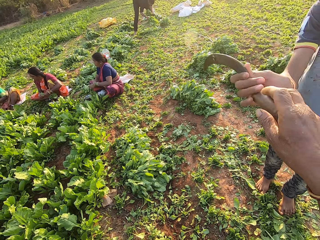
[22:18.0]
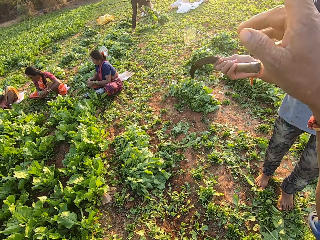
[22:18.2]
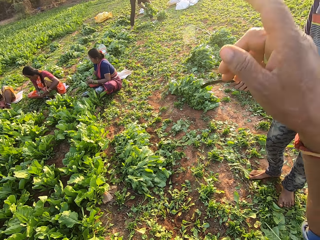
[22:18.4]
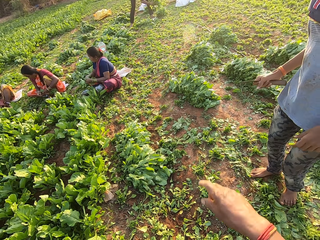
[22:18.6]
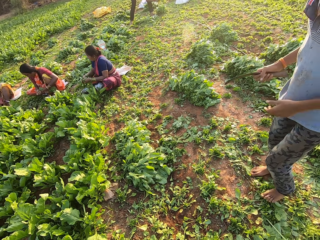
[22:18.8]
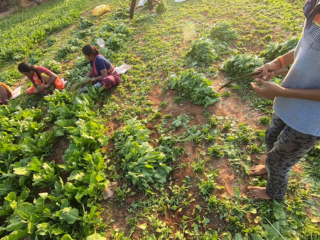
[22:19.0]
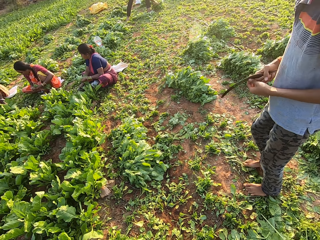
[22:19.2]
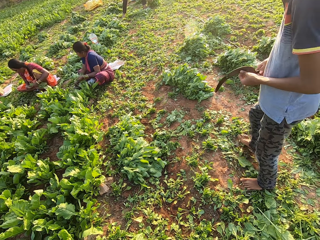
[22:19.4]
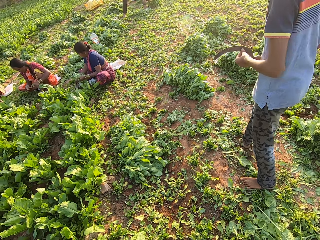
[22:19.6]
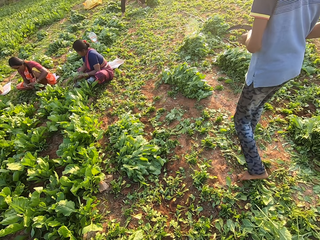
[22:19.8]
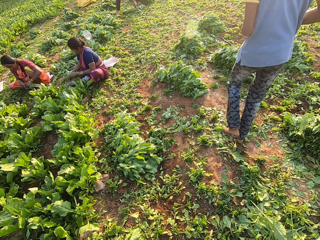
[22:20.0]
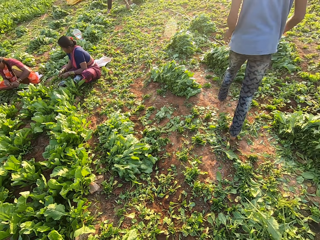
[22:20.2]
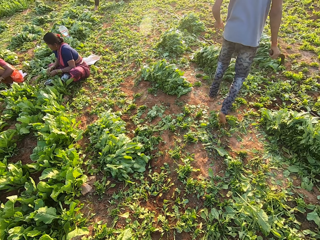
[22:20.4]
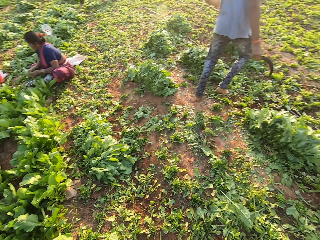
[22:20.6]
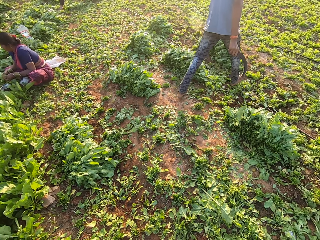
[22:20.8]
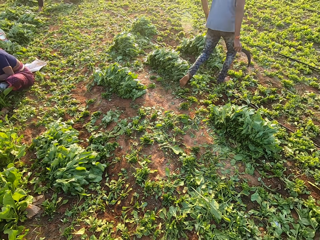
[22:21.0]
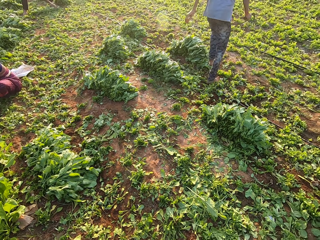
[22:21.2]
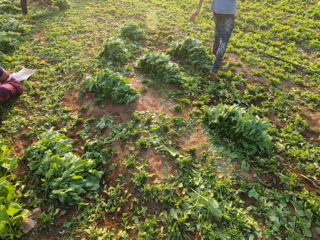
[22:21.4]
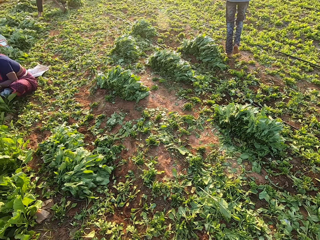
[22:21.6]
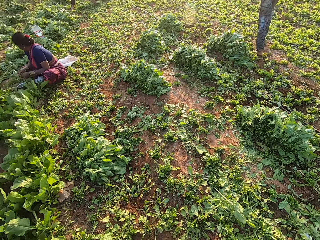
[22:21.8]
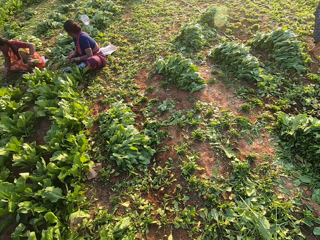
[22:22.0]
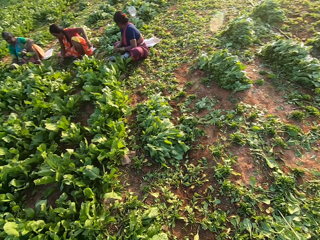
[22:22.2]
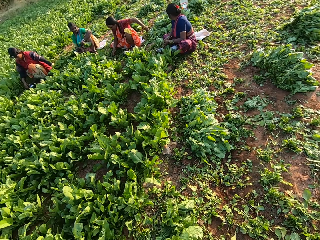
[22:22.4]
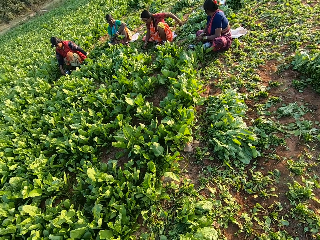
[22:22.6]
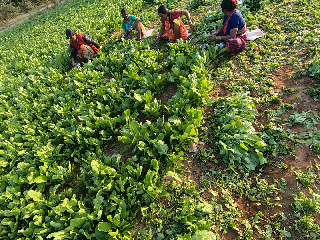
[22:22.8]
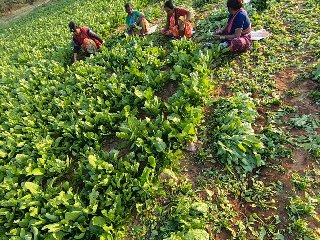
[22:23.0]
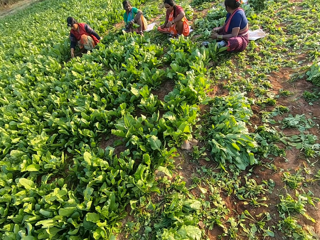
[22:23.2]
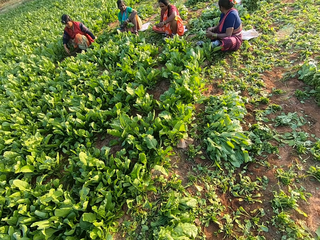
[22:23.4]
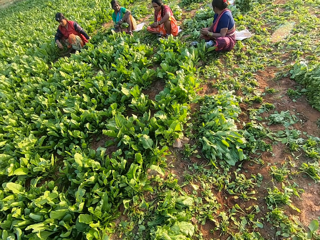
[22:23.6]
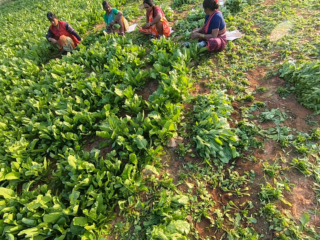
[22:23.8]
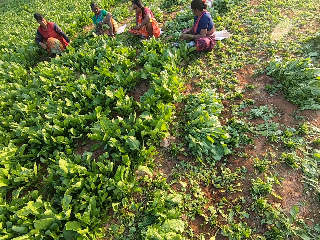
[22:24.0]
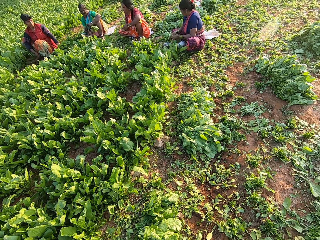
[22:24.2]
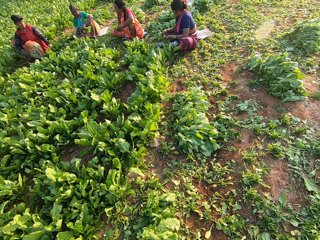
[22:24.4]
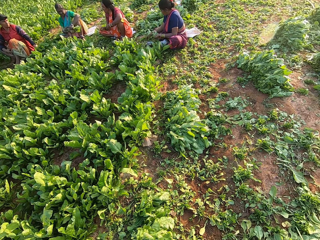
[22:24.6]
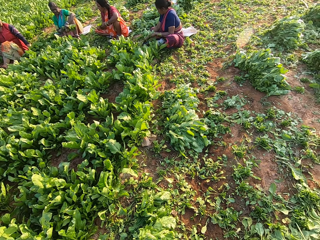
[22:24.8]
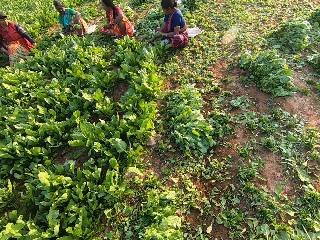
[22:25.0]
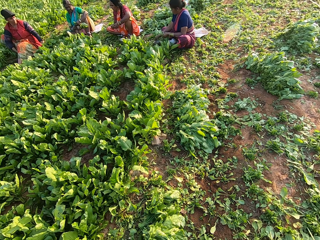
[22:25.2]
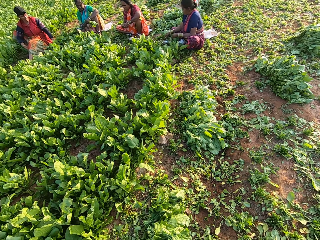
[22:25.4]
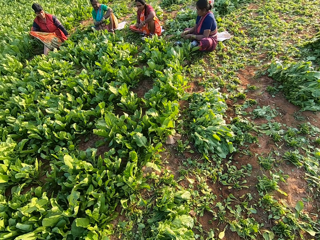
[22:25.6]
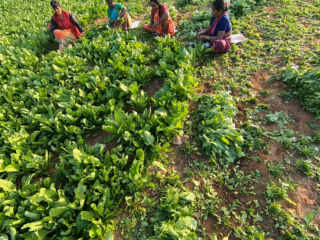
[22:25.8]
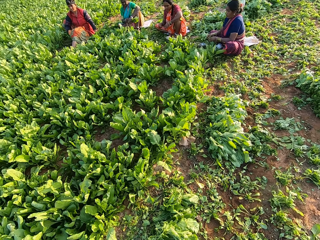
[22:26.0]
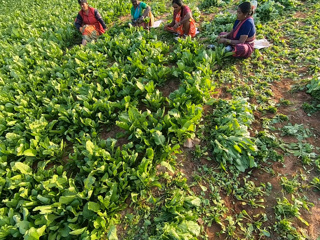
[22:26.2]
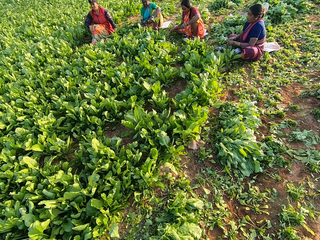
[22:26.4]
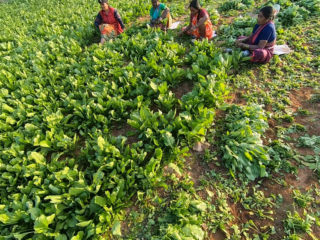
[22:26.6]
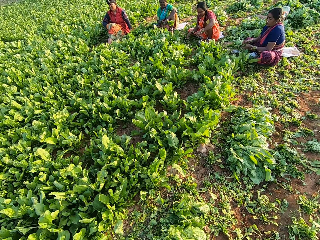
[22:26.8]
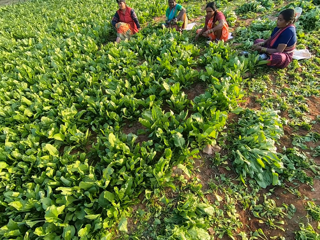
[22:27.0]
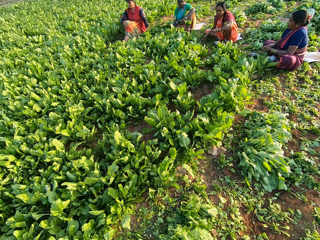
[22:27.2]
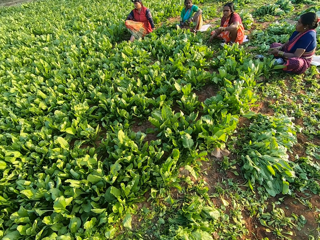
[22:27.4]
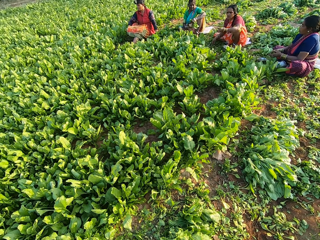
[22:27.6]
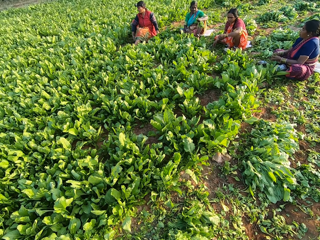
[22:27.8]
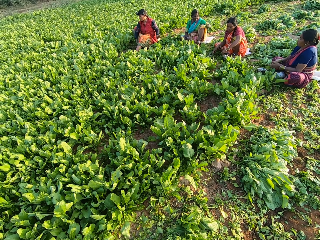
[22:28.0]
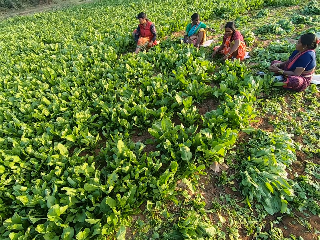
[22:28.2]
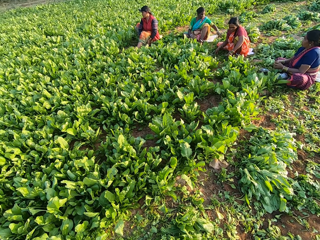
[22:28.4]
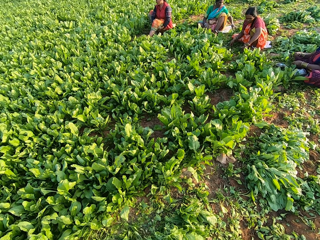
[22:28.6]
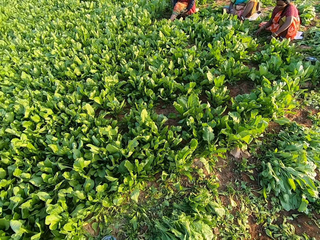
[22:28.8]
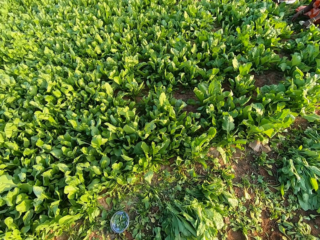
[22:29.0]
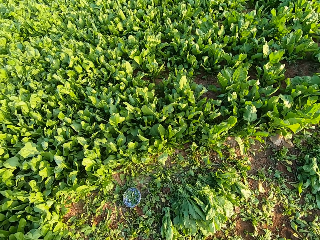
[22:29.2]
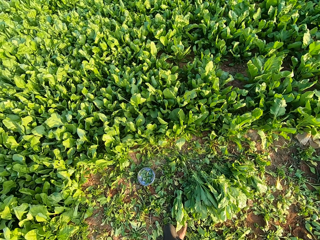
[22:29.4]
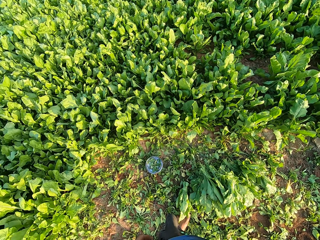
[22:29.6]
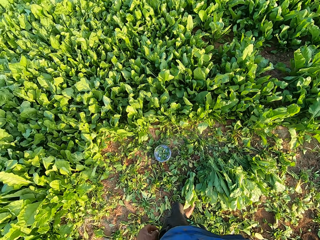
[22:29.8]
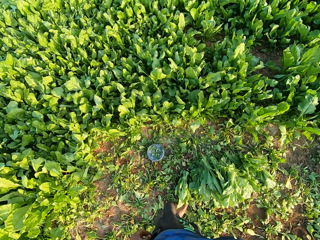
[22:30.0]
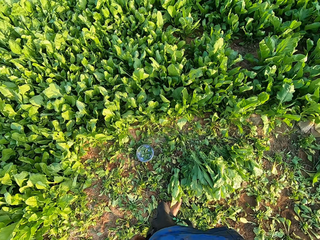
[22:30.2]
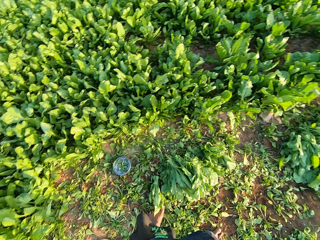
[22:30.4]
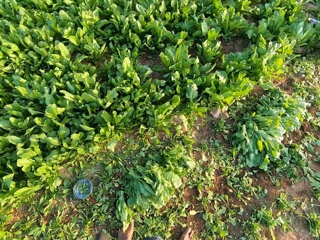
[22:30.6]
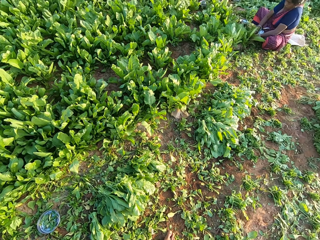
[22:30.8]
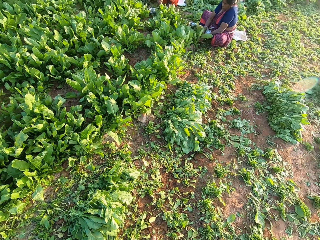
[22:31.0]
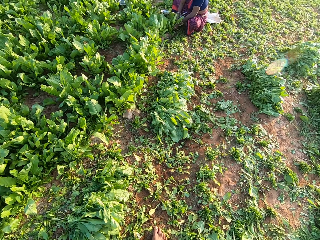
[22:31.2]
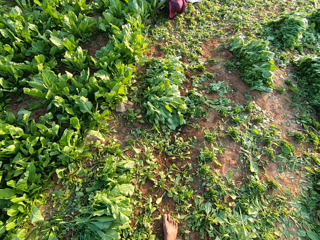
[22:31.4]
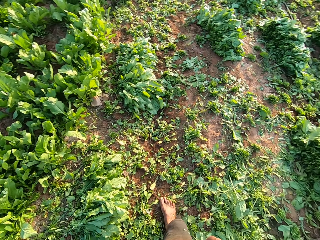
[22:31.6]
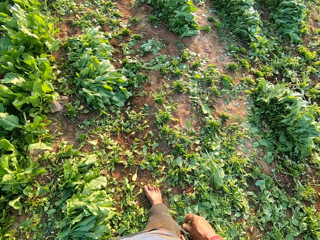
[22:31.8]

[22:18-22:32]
The camera wearer points with his right hand. A man talks to the camera wearer. The camera wearer talks. A woman ties spinaches with a rubber band in her right hand. A second woman ties spinaches with a rubber band in her right hand. A third woman ties spinaches with a rubber band in her right hand. A fourth woman cuts spinaches with a hand sickle in her right hand. The camera wearer looks at the women seated down. He talks. He converses with the first woman. The third woman drops the spinaches on the ground with her left hand. The camera wearer looks down.

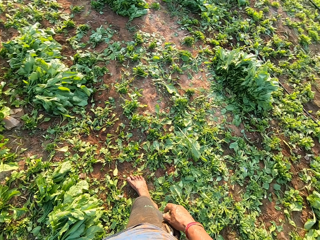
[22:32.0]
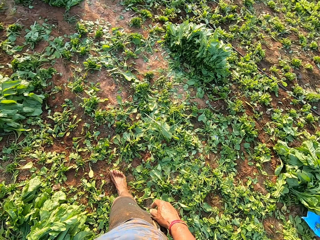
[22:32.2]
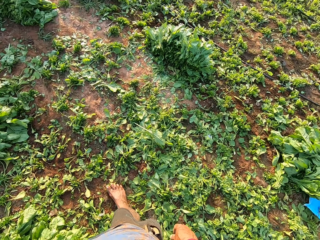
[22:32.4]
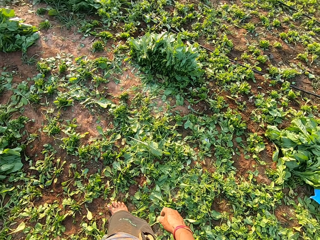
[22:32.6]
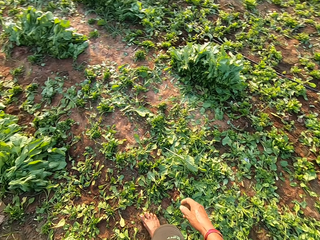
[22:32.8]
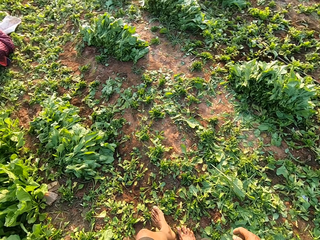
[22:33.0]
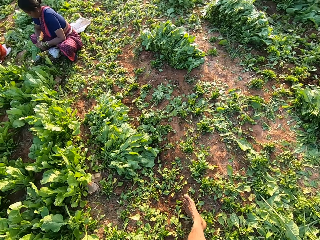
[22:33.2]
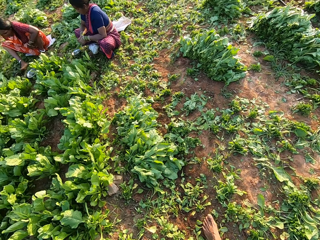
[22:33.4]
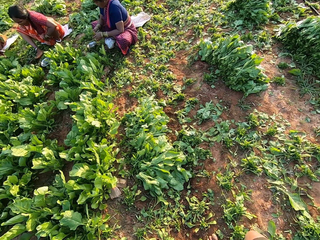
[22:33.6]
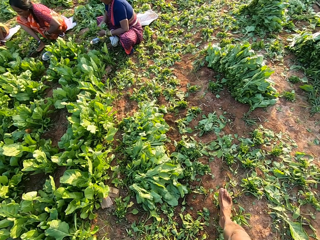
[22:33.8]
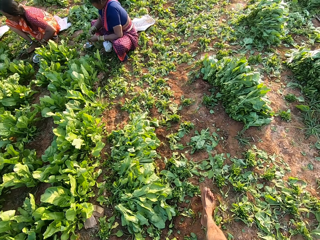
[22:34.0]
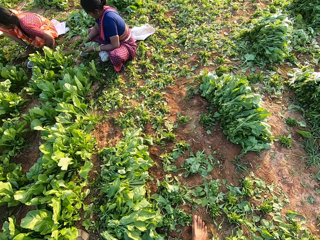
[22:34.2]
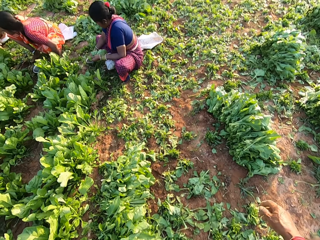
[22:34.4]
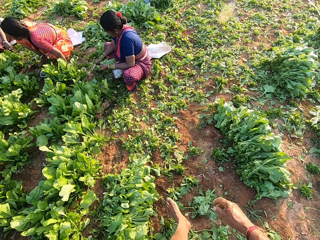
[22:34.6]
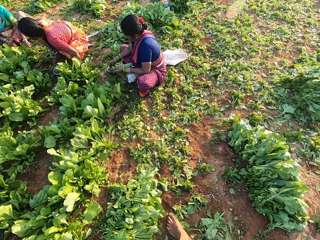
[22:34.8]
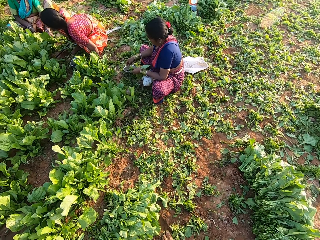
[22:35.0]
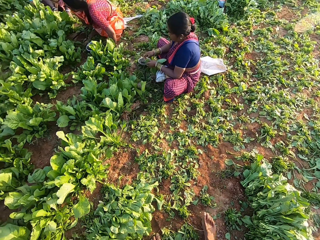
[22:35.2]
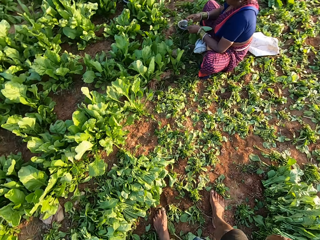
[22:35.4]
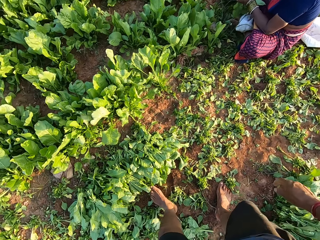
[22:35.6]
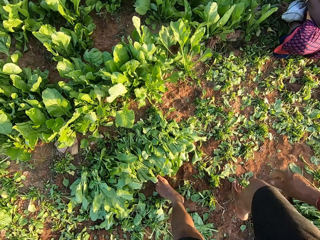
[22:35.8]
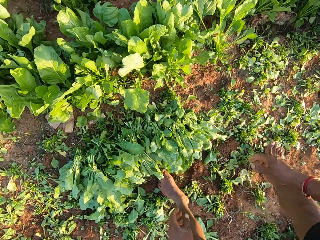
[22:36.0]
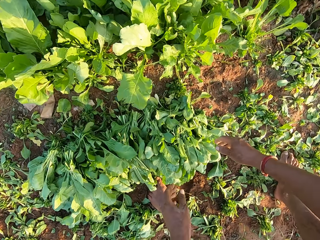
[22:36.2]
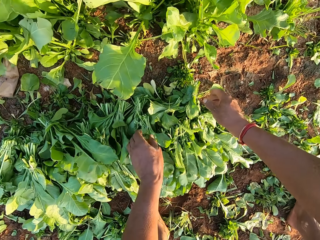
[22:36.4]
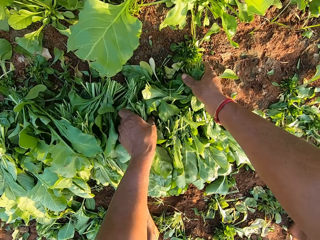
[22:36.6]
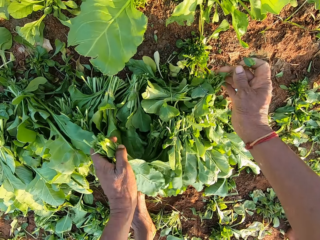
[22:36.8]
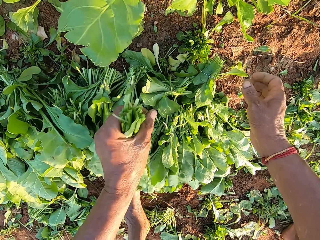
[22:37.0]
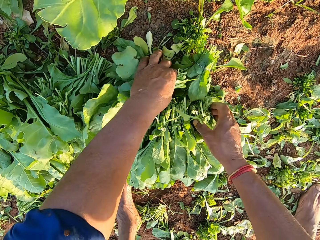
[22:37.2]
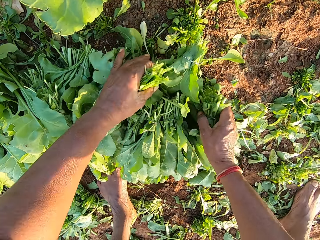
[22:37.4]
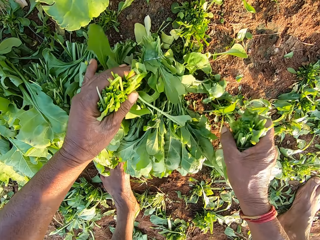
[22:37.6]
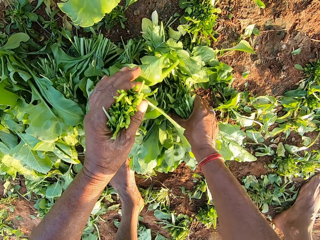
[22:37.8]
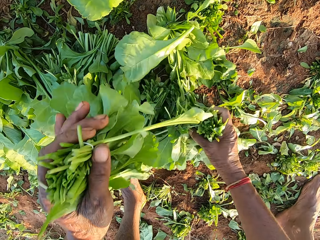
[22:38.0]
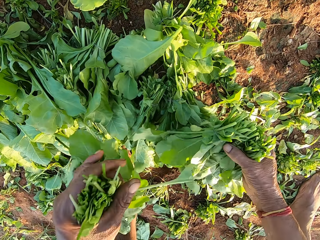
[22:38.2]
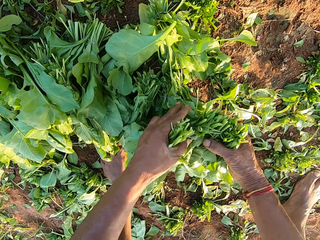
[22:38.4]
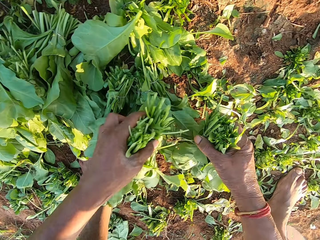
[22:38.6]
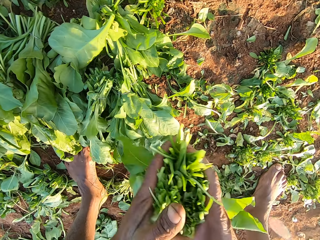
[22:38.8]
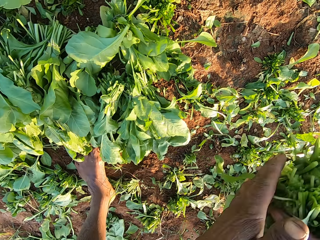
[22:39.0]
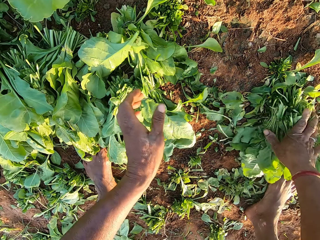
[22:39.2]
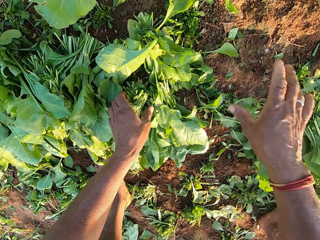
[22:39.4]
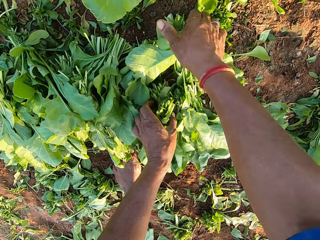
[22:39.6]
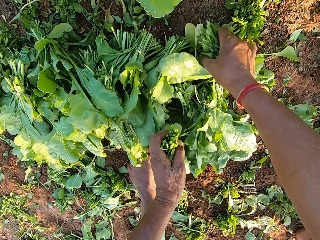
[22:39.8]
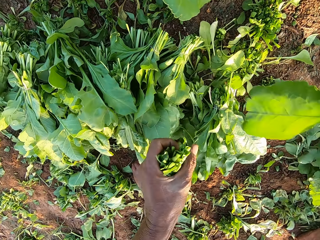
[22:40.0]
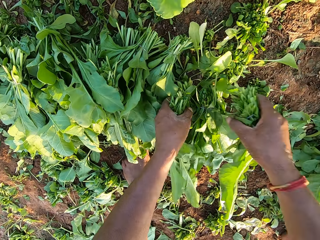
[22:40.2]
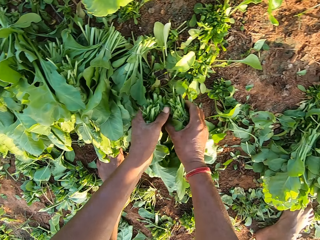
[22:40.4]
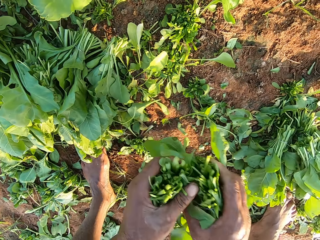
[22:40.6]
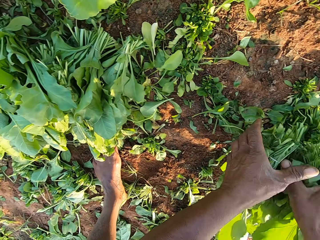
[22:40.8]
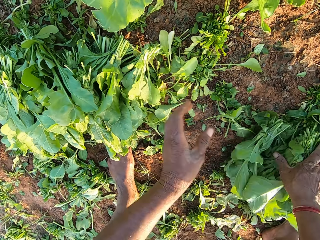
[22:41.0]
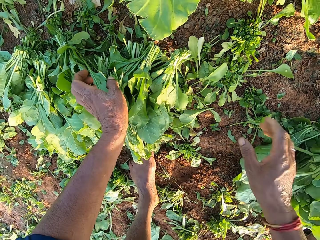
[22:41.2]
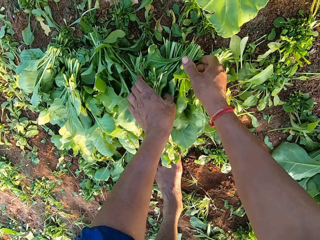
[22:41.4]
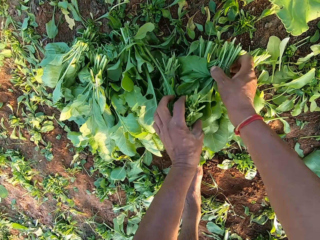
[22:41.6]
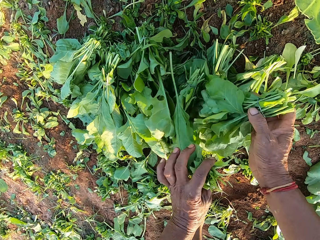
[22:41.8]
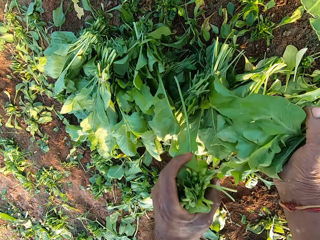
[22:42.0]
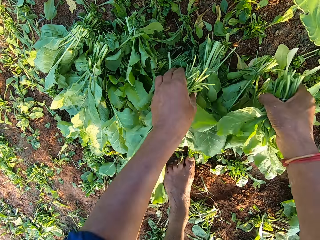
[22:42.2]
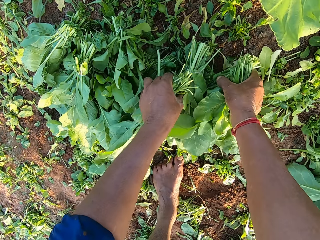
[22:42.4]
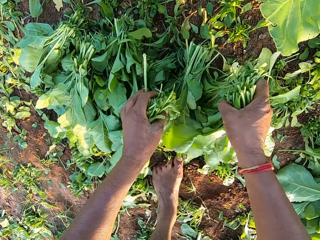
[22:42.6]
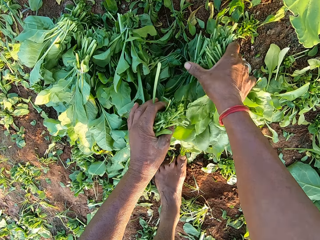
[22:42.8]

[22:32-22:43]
The camera wearer turns around, walks, and bends down. They pack spinaches from the ground with both hands. They count the bunch of collard greens. They talk. They pass the spinaches from his left hand to his right hand. They drop the spinaches on the ground with her right hand. They pack spinaches from the ground with both hands. They count the bunch of collard greens. They drop the spinaches on the ground with both hands. They pack spinaches from the ground with both hands. They count the bunch of collard greens.
